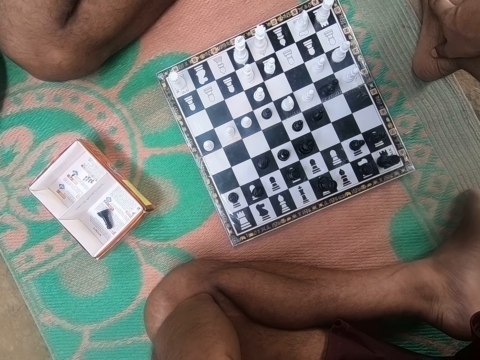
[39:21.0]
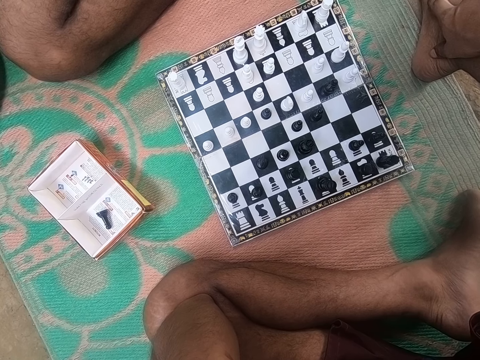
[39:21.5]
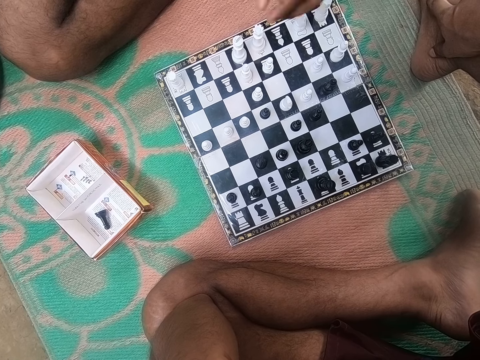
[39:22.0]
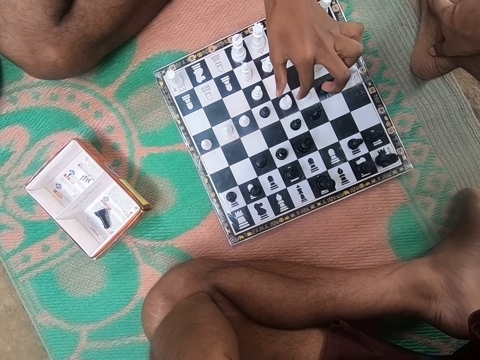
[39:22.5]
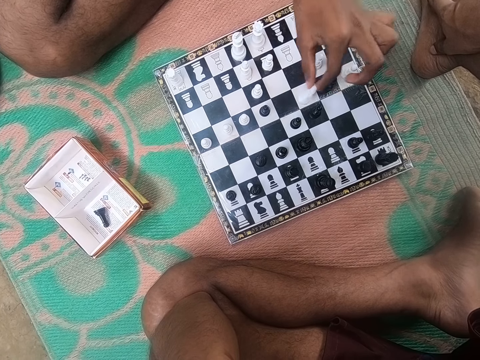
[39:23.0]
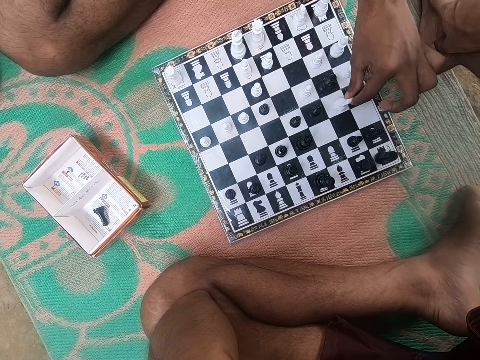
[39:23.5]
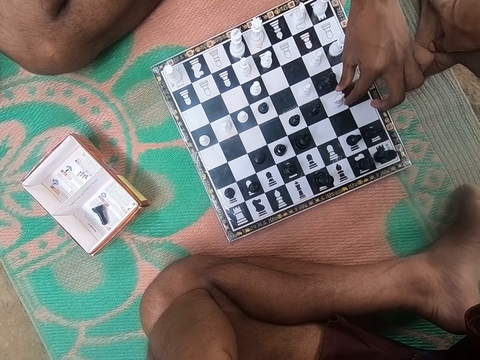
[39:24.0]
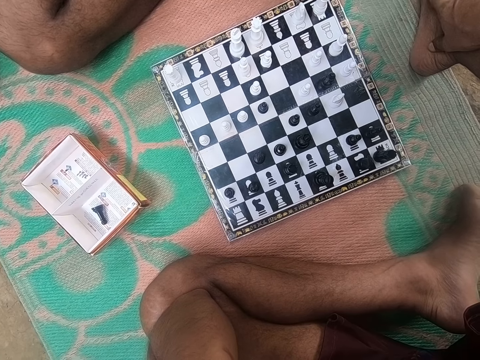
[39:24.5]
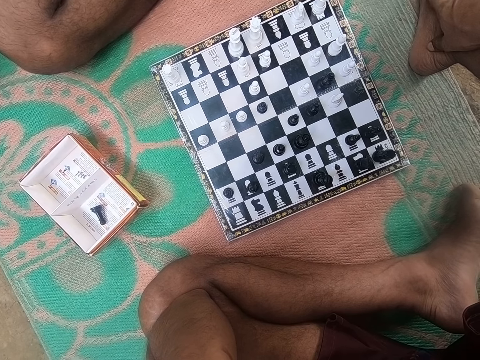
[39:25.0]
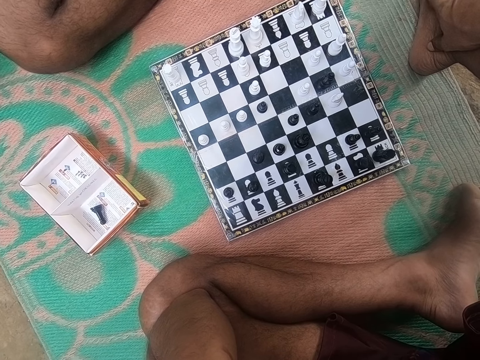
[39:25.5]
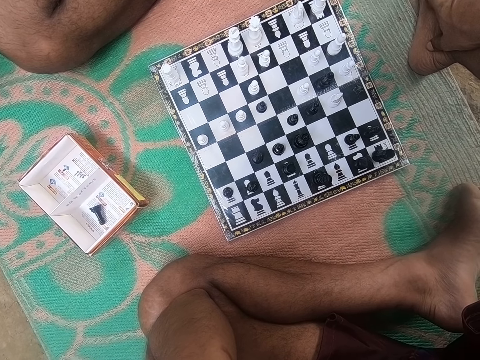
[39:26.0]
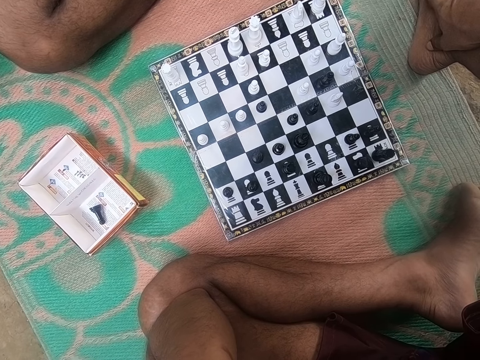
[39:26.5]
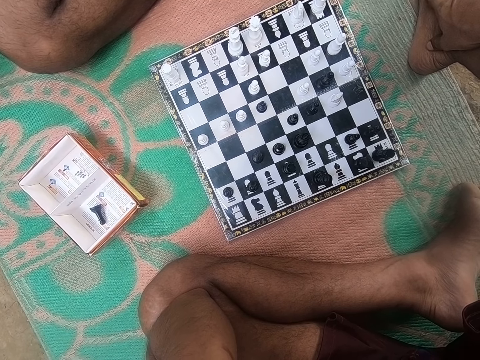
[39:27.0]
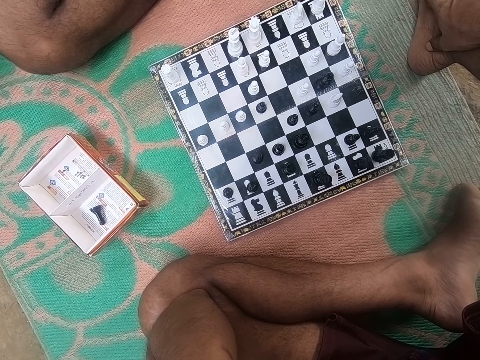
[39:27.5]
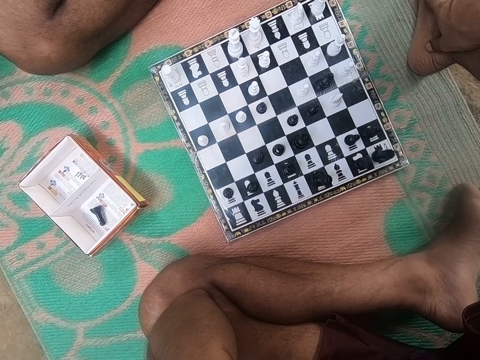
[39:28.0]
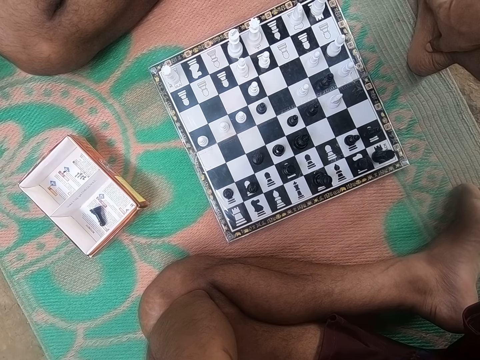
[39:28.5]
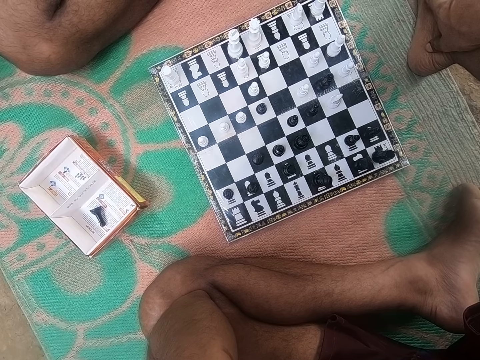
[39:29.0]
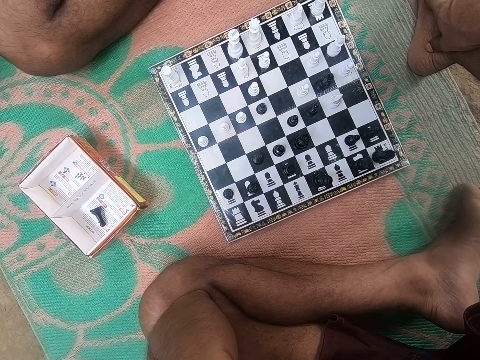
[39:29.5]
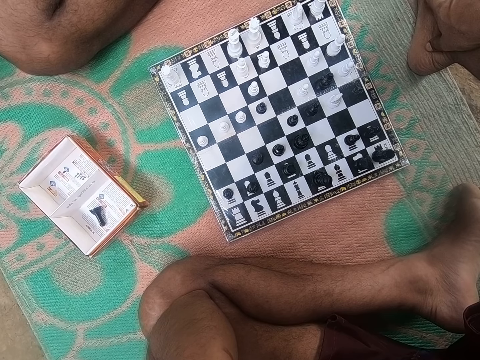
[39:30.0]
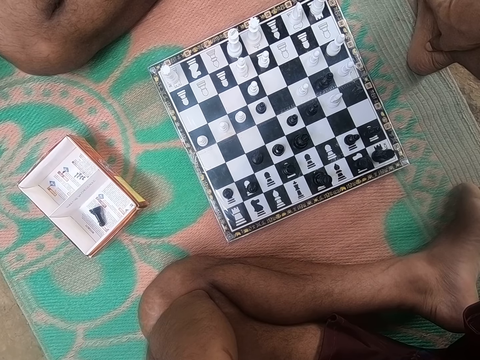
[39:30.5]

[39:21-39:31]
A man plays the chess game. The camera wearer looks around the chess board.

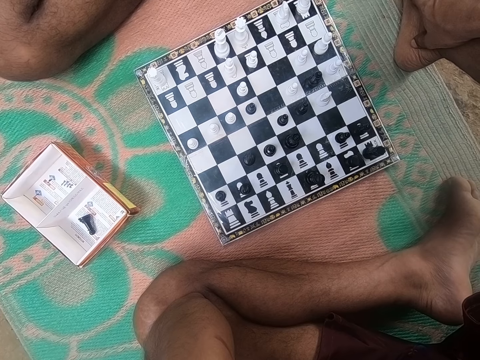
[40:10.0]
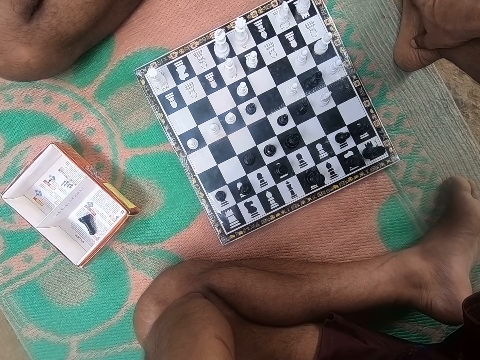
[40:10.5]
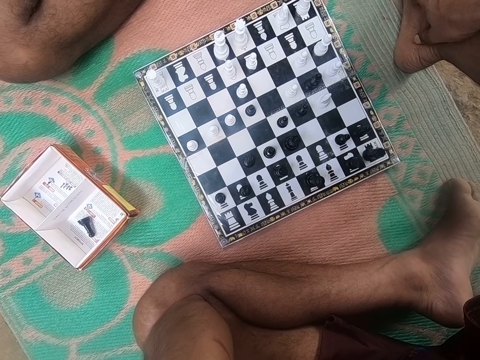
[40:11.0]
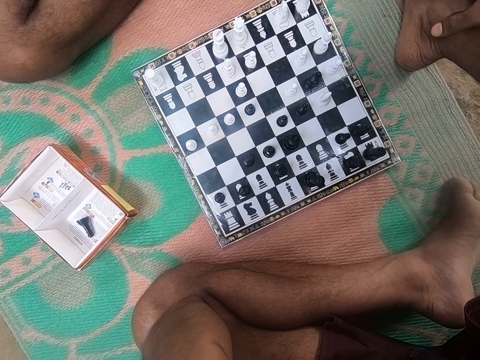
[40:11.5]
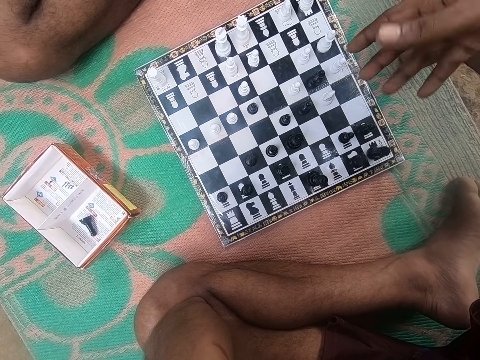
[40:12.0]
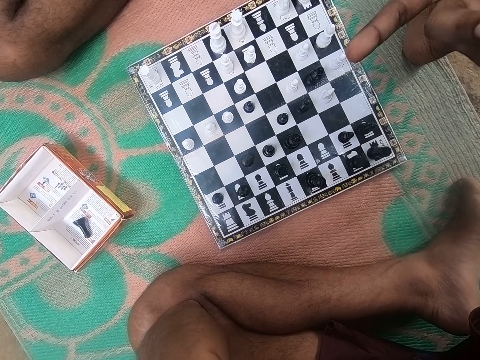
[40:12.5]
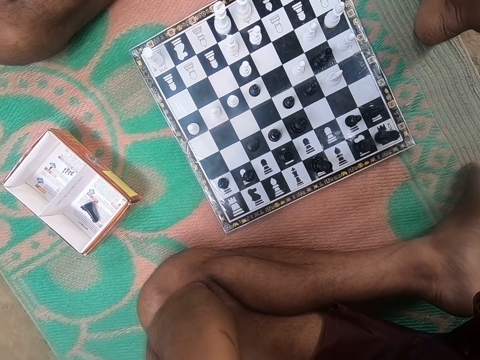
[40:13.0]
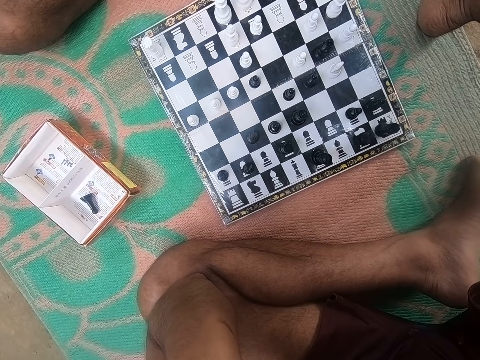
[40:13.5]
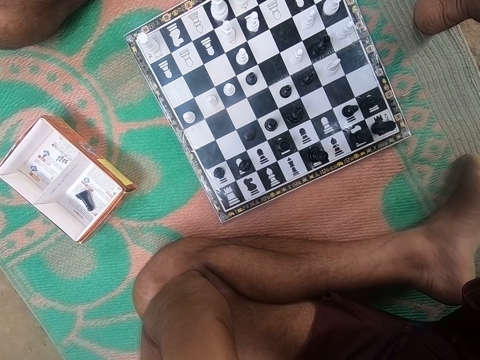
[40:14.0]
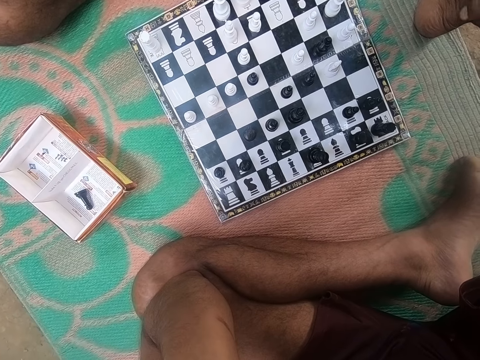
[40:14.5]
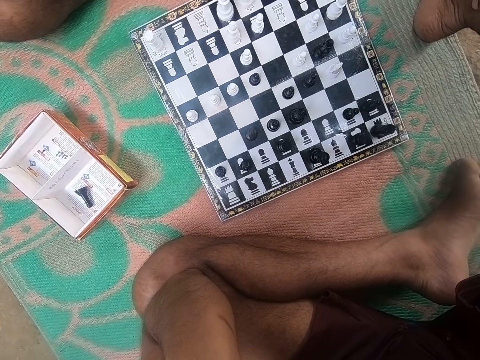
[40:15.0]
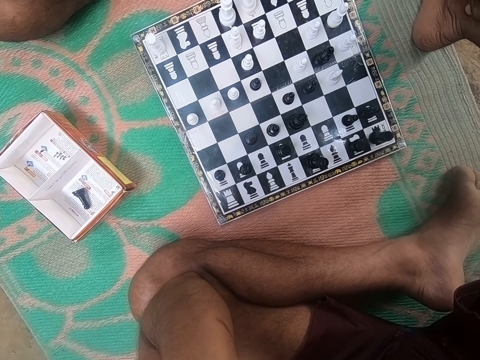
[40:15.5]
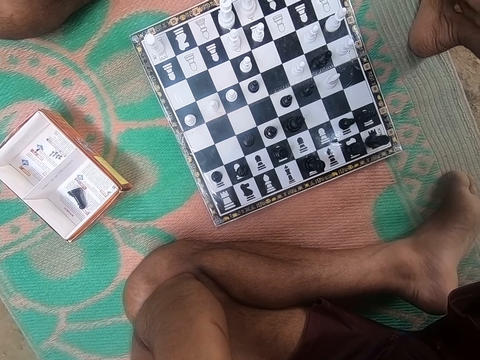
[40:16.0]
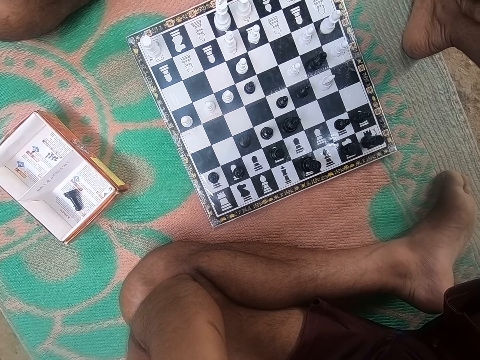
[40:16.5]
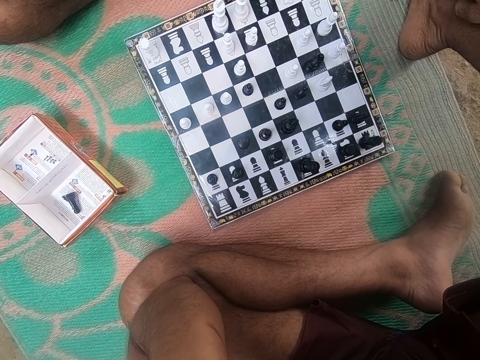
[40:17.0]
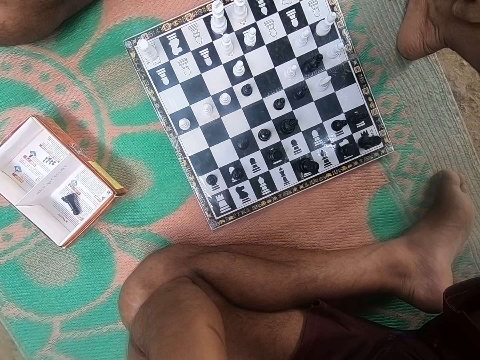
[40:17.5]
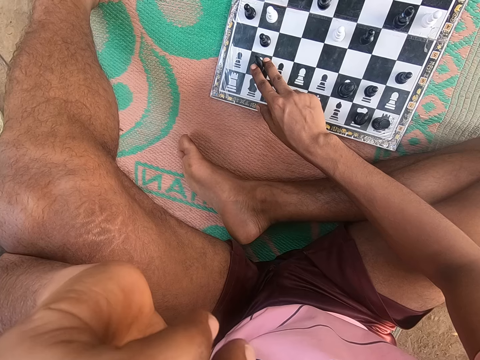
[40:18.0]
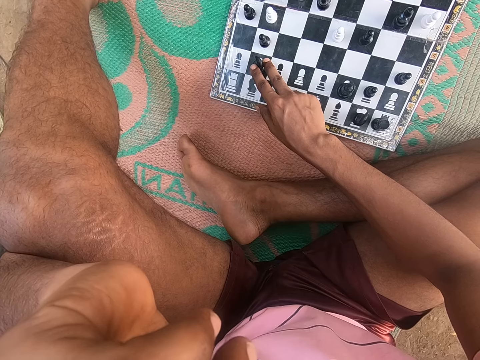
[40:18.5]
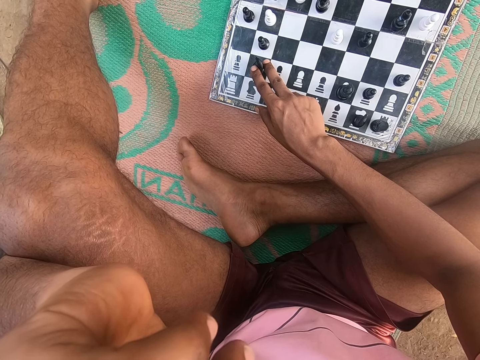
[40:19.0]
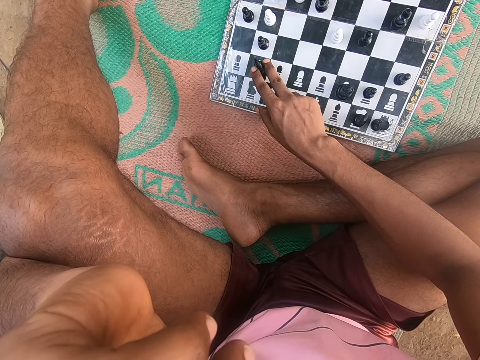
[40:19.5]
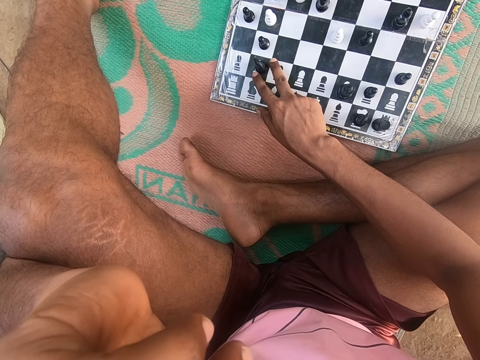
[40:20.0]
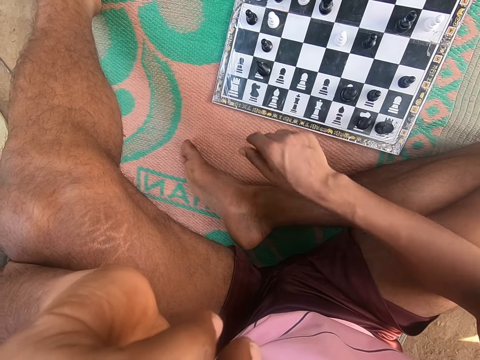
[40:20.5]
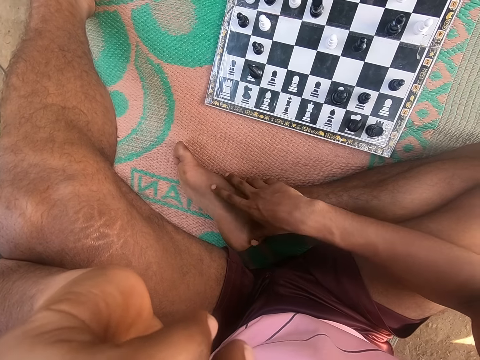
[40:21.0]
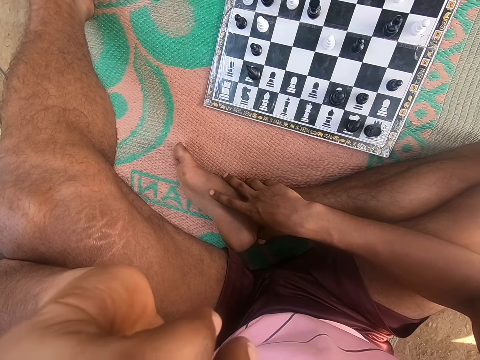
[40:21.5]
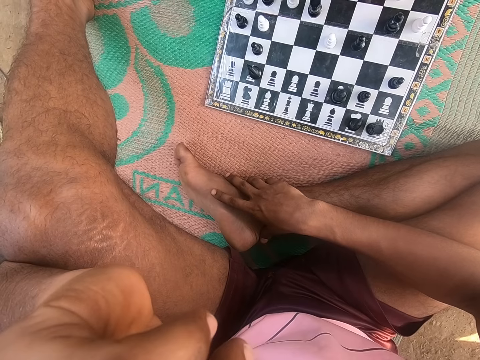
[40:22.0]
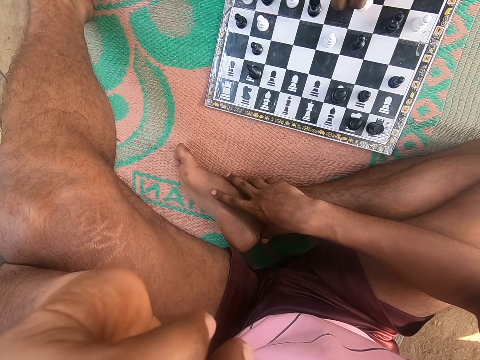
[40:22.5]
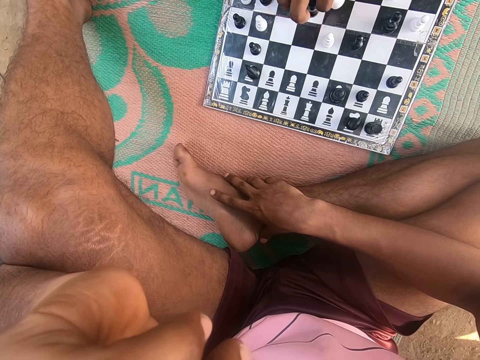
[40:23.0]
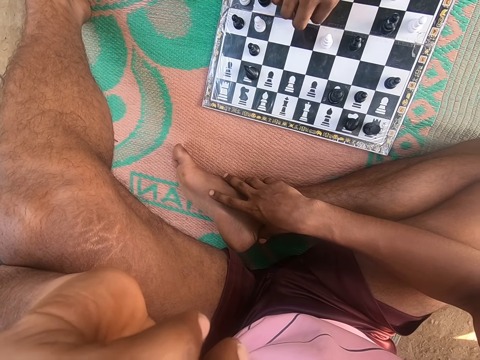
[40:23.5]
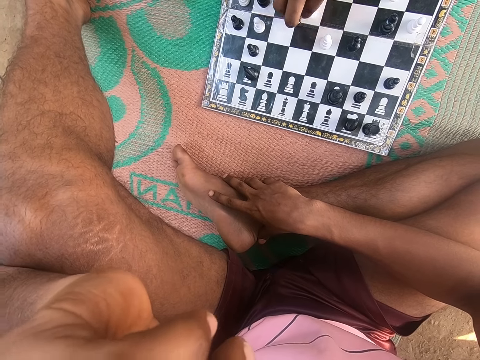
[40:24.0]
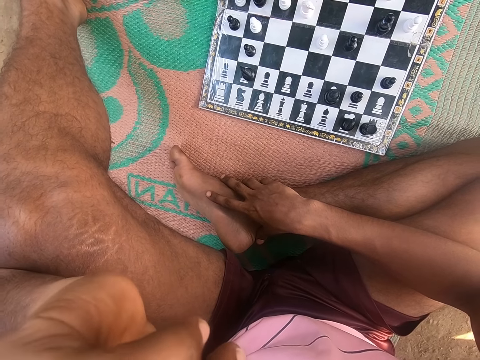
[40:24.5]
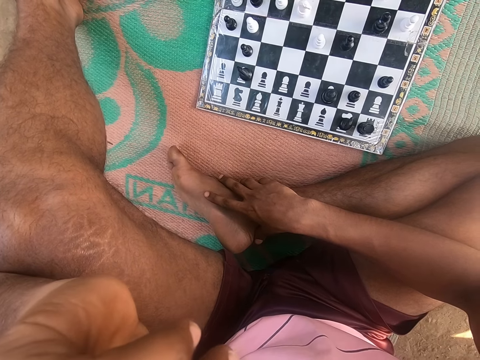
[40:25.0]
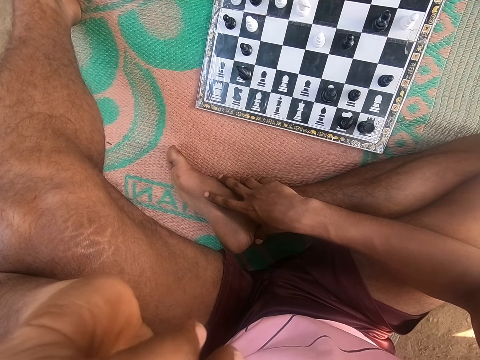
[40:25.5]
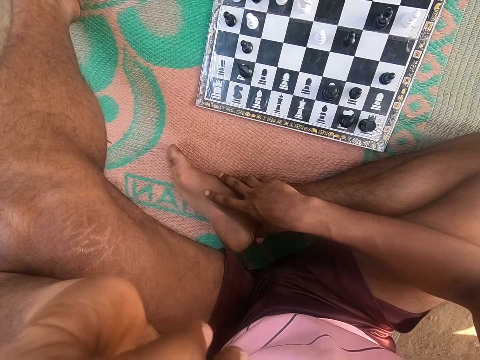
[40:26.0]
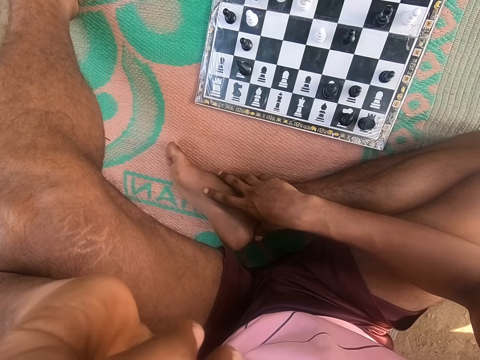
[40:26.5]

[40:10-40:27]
The camera wearer moves their hand. A man looks around the chess board. The camera wearer looks around the chess board. They play chess. They touch the clipart. They look around the chess board. The man plays the chess game.
